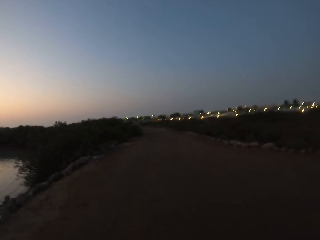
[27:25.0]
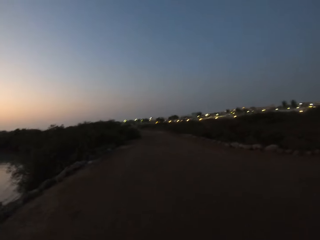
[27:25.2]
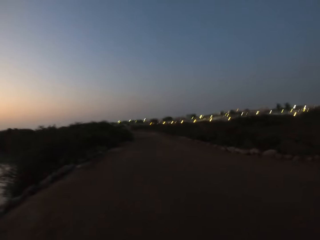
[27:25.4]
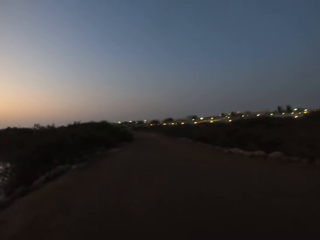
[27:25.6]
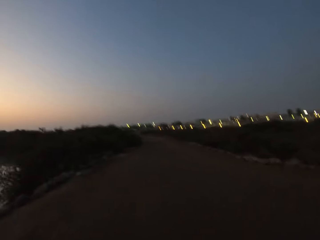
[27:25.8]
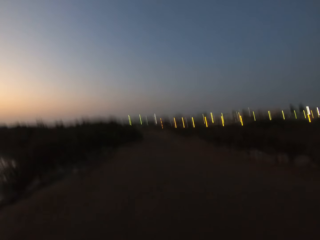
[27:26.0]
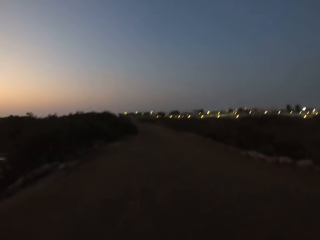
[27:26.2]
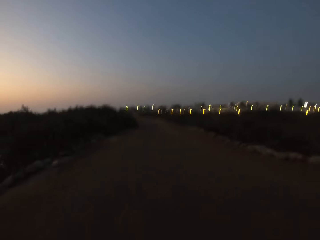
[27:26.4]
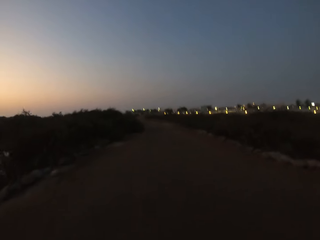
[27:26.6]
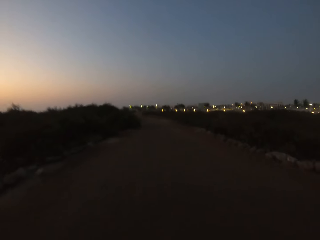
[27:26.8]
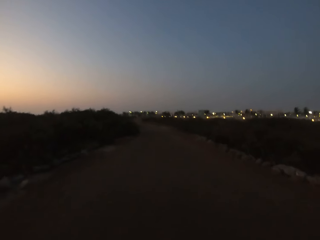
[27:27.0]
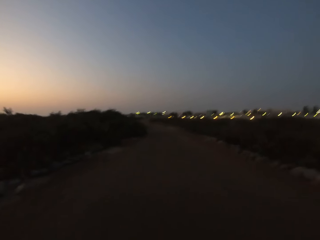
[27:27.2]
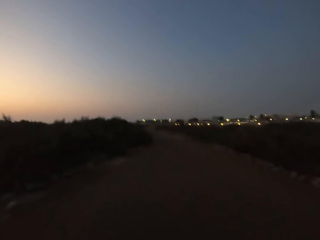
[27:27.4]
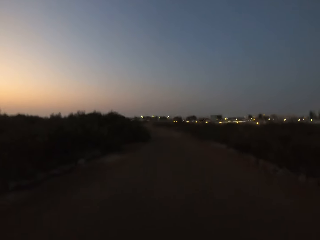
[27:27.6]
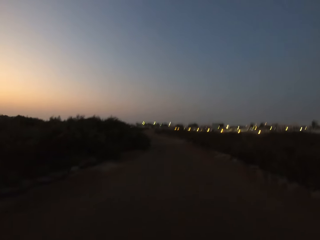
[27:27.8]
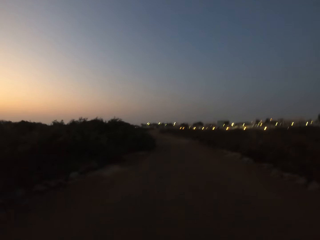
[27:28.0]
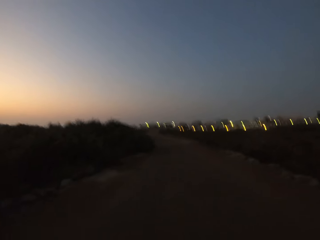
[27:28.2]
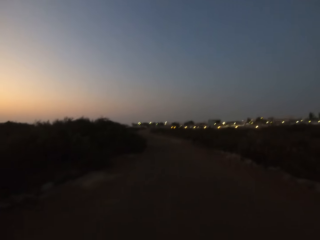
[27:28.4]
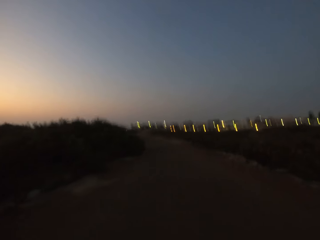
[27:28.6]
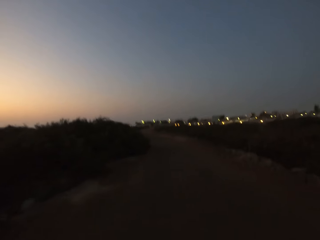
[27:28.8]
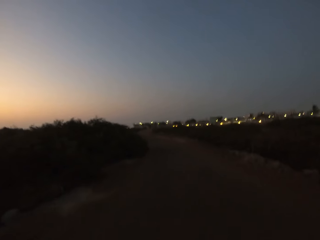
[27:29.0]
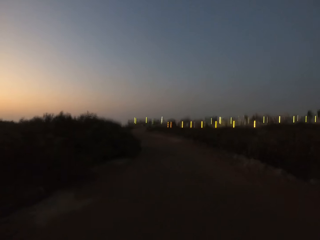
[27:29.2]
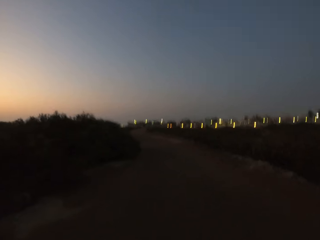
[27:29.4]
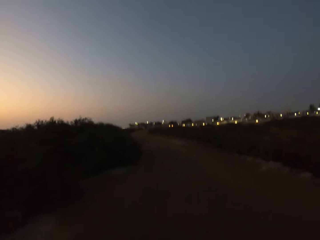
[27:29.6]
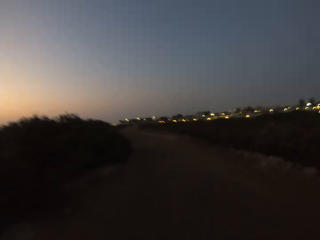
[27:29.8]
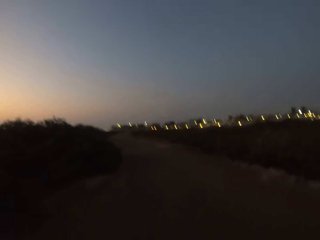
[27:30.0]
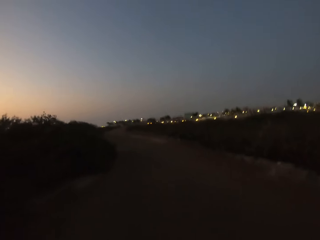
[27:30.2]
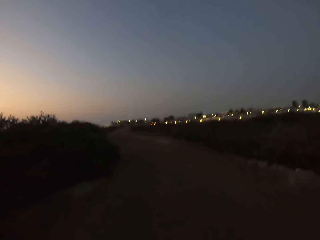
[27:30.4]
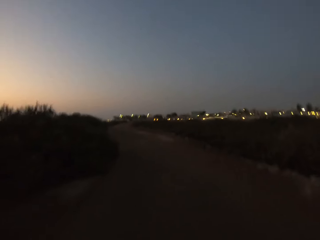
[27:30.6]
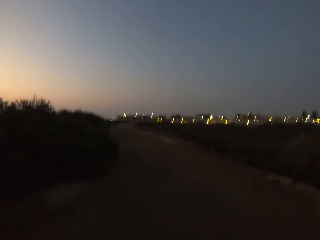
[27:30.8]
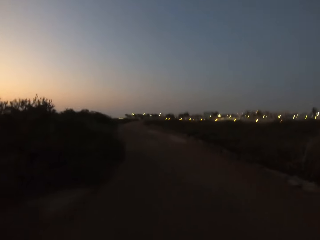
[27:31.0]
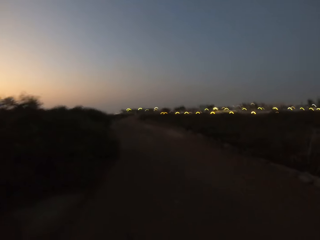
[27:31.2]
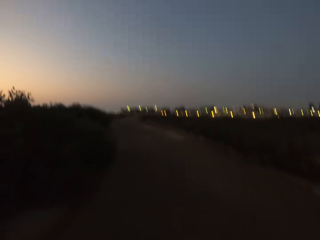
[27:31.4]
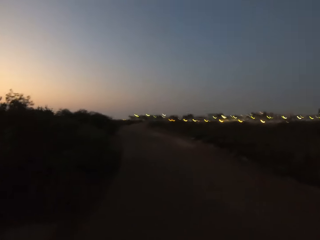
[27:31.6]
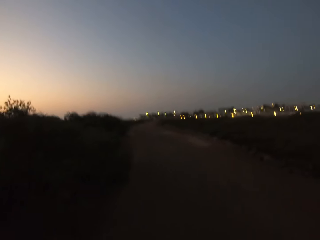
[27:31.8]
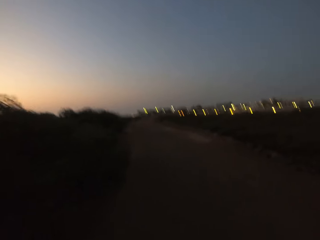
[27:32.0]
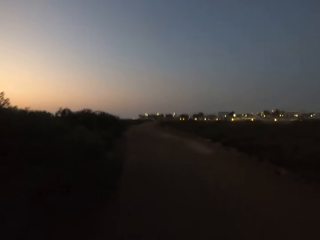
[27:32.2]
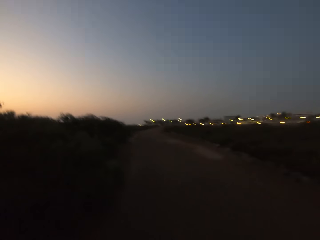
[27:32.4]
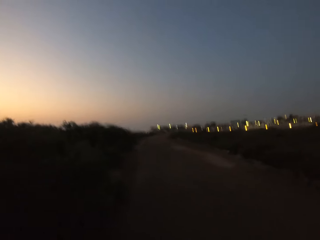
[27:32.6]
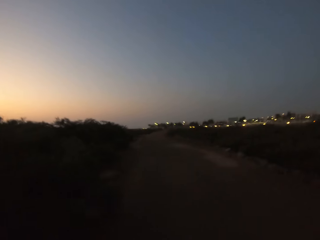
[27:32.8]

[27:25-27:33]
The camera wearer jogs.

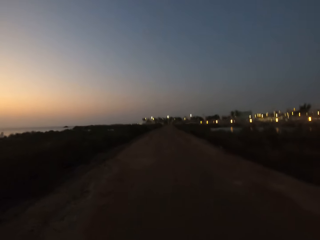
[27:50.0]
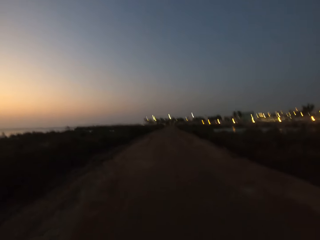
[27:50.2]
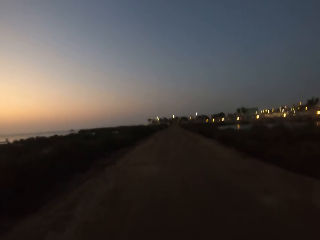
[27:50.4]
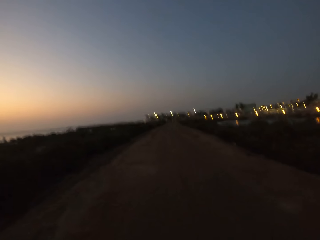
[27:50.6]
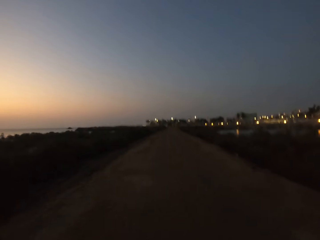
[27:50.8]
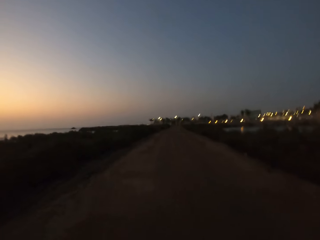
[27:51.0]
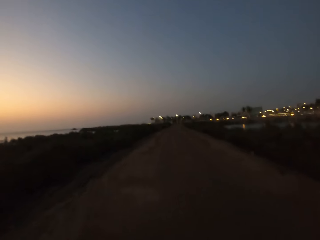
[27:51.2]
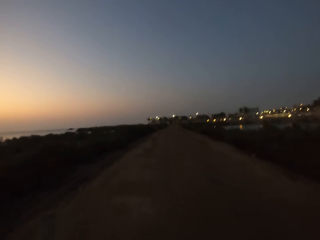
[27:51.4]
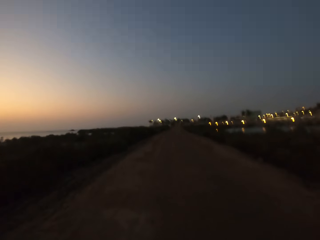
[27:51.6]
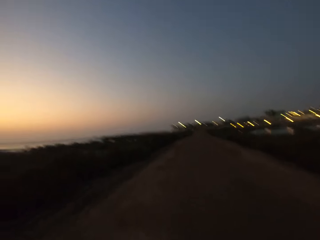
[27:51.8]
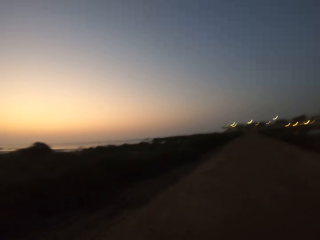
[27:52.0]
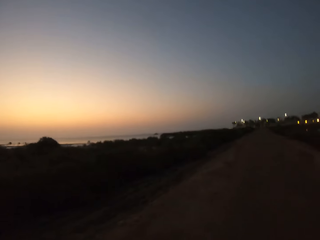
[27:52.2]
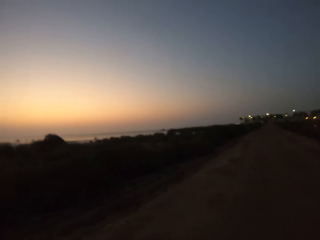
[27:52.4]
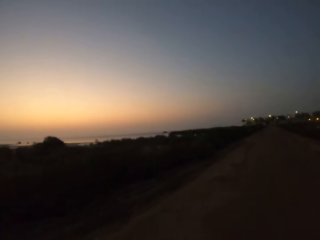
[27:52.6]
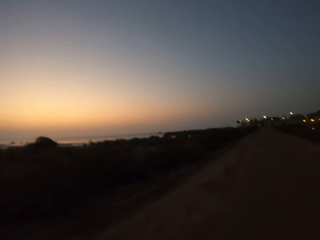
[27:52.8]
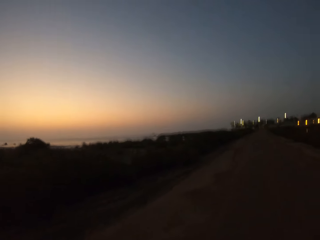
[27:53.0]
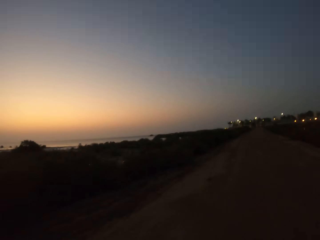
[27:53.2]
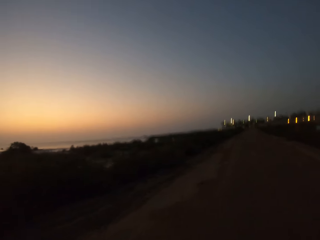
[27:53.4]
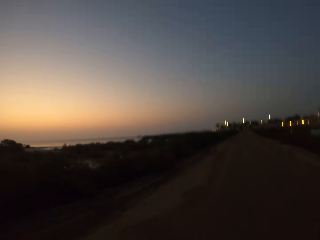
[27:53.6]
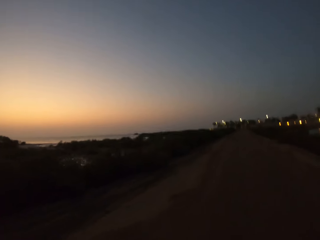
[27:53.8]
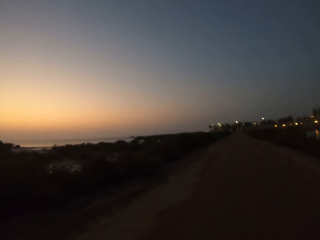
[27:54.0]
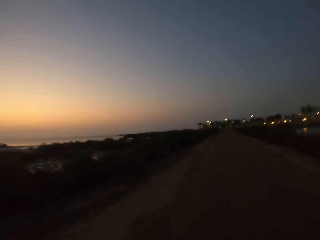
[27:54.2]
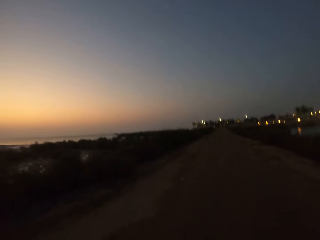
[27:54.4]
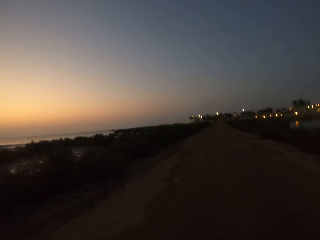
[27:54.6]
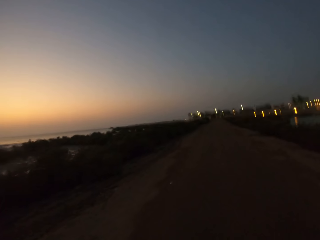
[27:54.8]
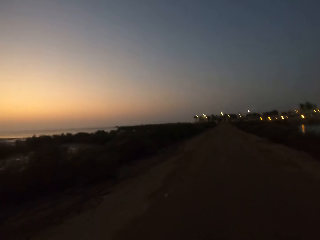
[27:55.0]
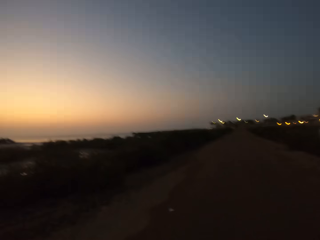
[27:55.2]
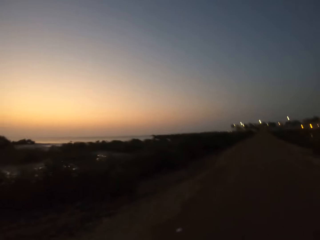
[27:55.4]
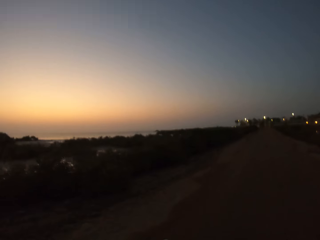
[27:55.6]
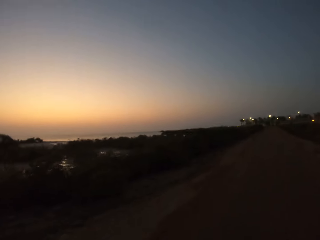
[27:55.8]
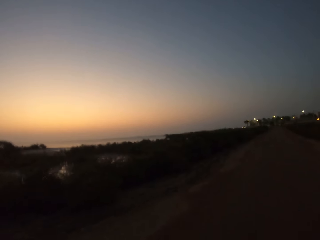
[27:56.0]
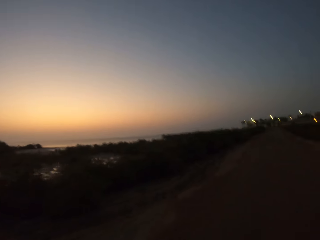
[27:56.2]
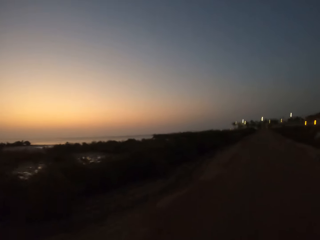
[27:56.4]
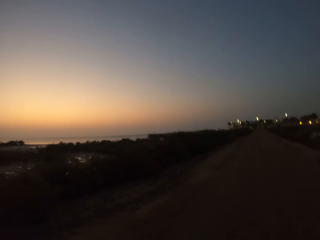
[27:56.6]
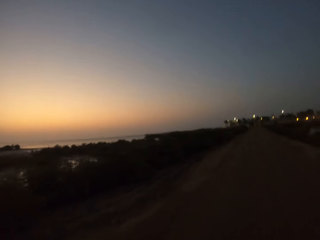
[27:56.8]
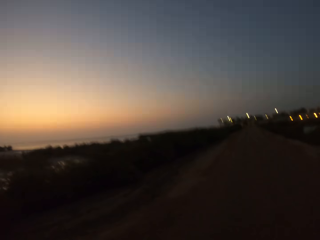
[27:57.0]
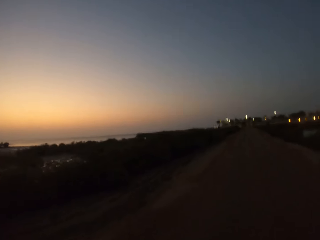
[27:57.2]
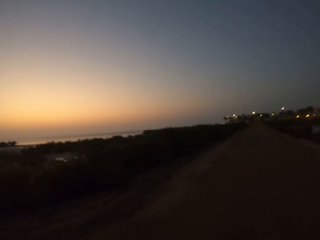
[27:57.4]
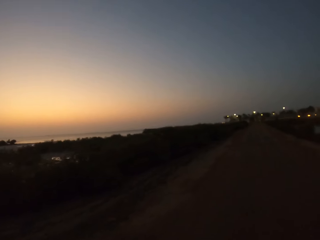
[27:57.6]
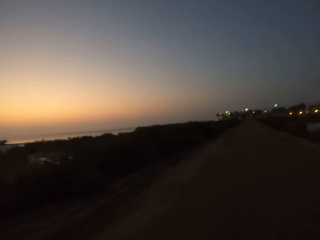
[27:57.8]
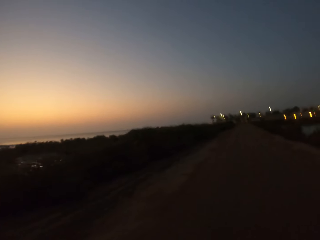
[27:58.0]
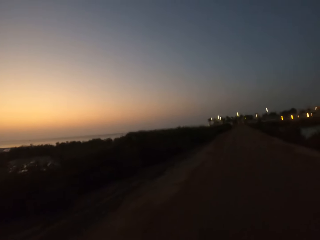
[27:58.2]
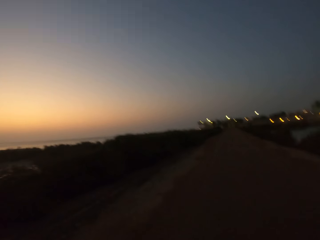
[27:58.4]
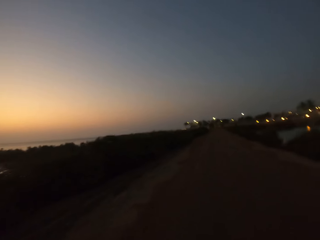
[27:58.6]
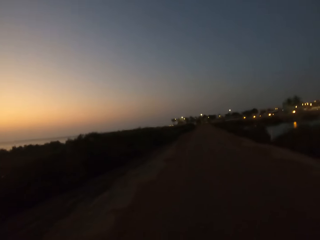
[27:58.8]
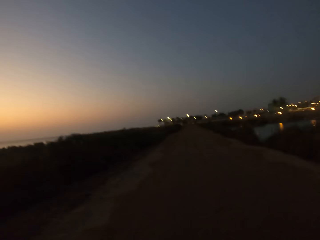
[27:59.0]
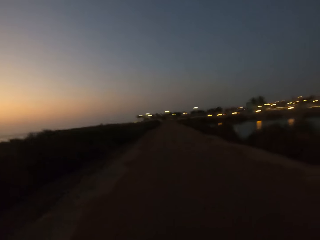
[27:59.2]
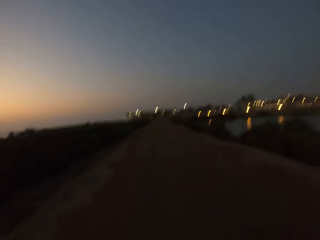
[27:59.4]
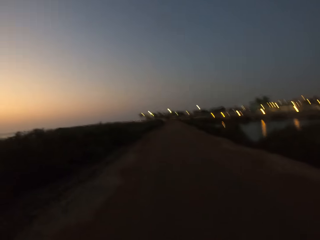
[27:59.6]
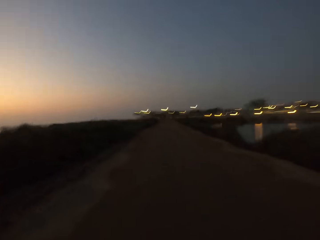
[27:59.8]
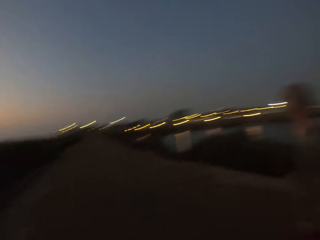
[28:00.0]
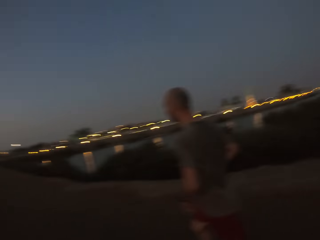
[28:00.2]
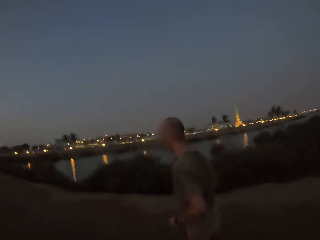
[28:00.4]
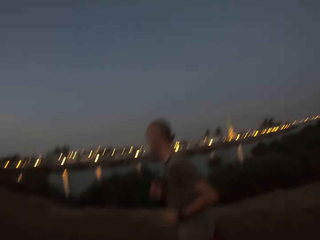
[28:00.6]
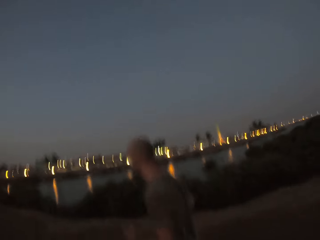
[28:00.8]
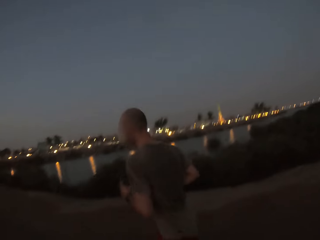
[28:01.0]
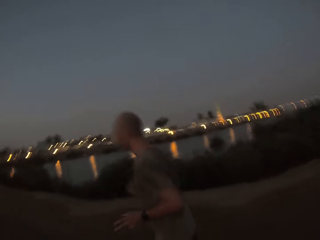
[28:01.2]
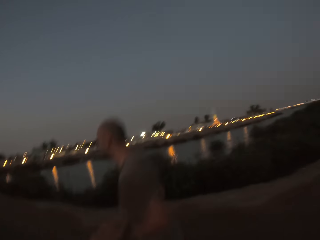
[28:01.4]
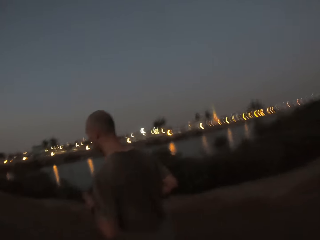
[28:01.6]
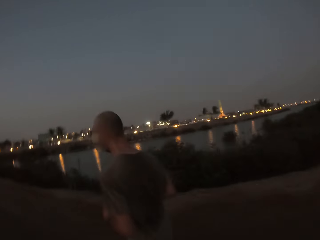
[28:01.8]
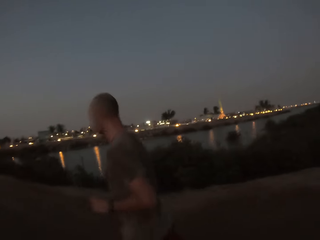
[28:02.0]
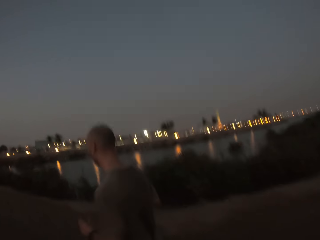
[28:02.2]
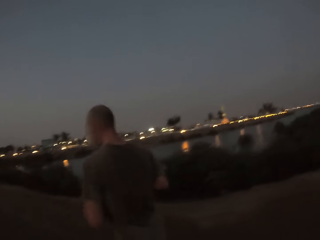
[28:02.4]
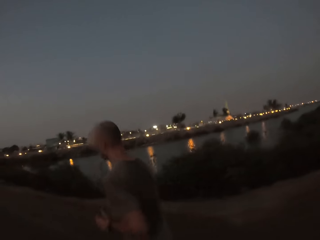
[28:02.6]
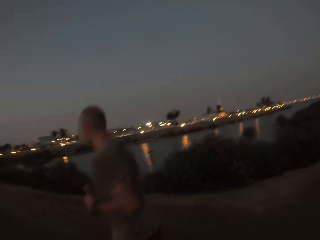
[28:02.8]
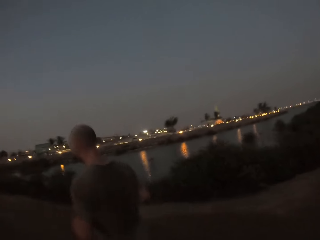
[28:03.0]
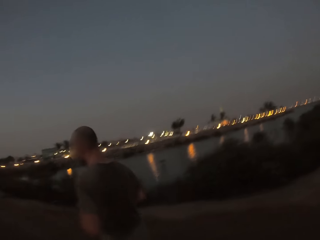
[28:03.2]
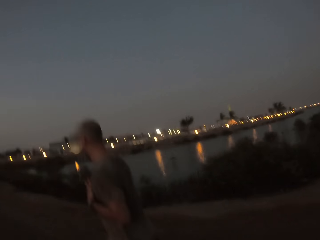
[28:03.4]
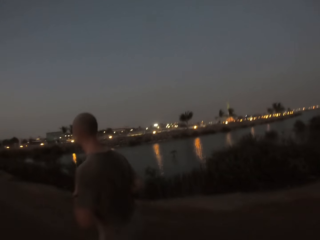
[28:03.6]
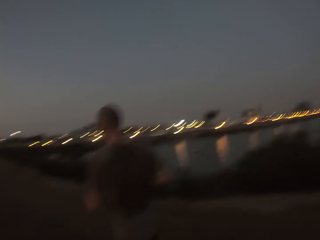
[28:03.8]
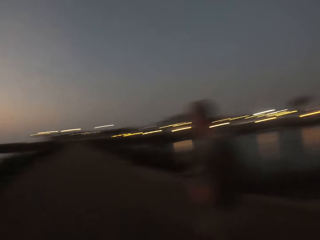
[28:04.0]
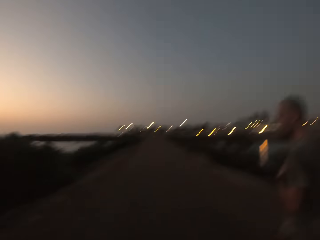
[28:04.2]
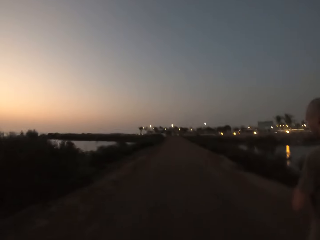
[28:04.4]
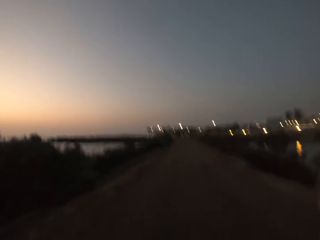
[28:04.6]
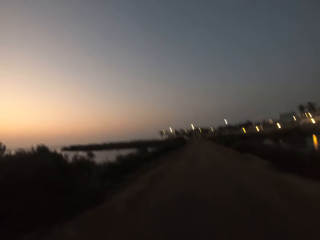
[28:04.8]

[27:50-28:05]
The camera wearer looks around. They jog. They look at a person jogging.
